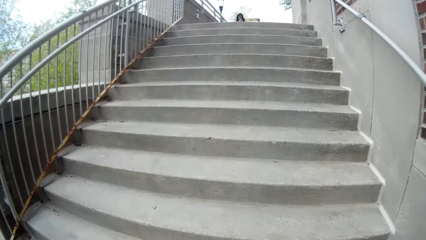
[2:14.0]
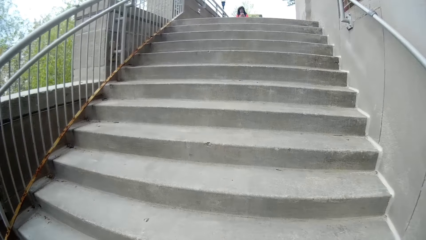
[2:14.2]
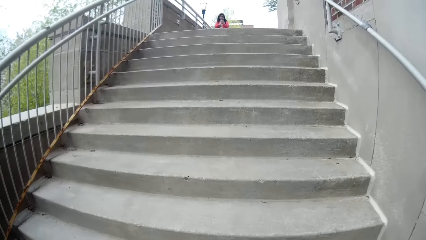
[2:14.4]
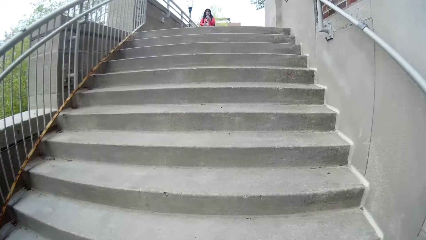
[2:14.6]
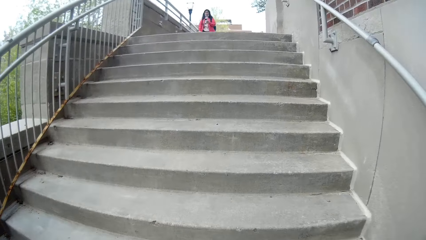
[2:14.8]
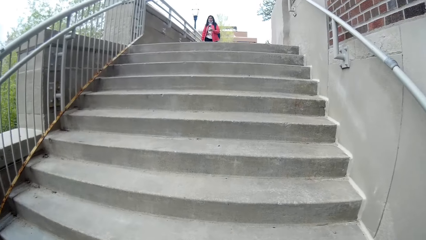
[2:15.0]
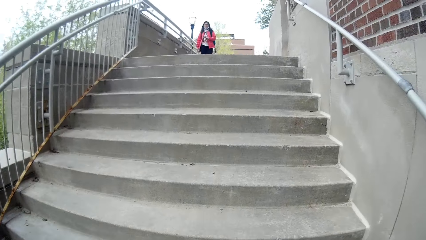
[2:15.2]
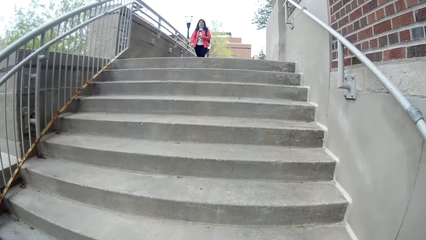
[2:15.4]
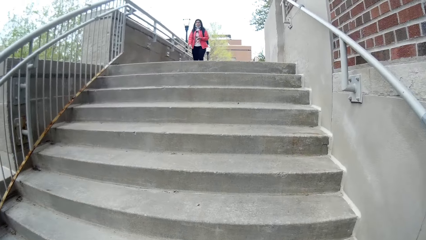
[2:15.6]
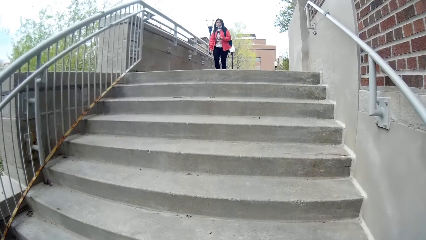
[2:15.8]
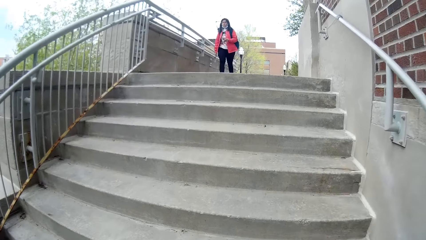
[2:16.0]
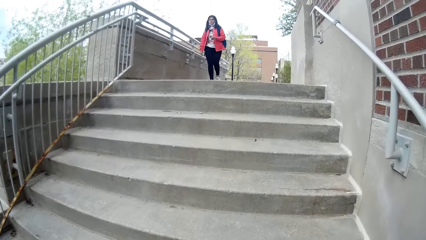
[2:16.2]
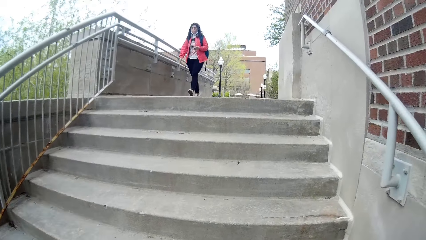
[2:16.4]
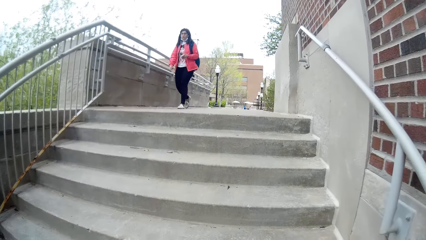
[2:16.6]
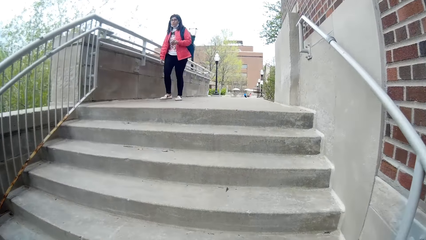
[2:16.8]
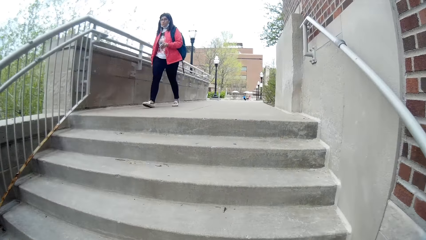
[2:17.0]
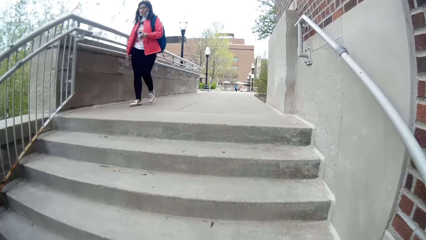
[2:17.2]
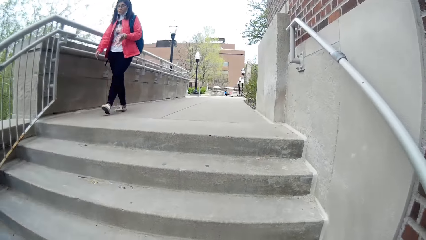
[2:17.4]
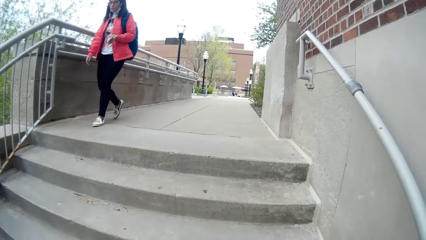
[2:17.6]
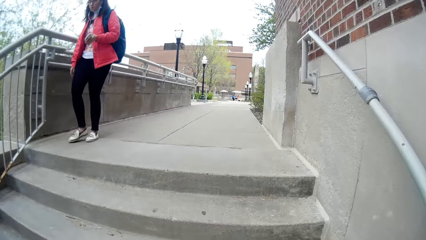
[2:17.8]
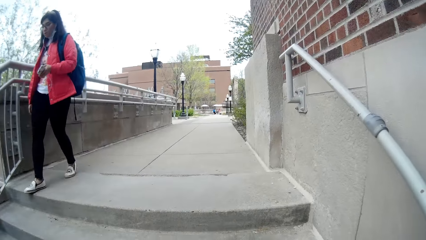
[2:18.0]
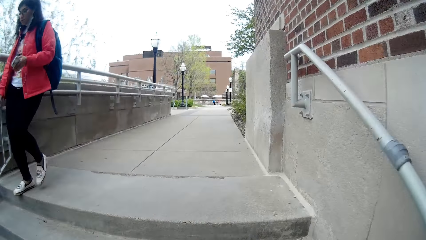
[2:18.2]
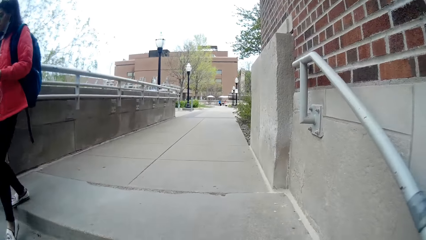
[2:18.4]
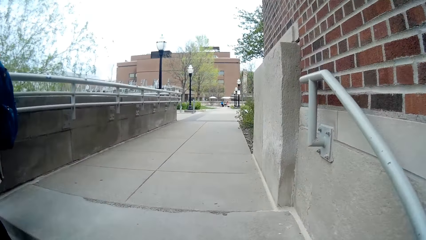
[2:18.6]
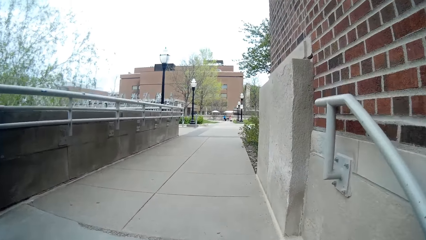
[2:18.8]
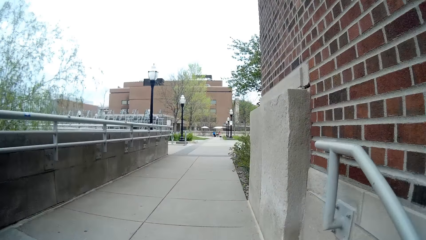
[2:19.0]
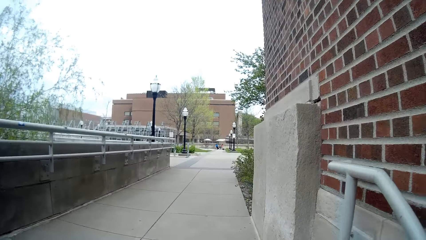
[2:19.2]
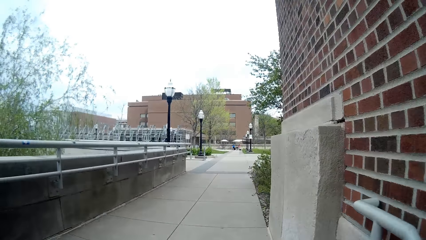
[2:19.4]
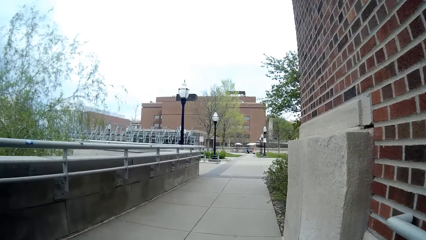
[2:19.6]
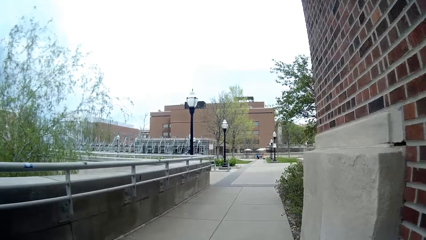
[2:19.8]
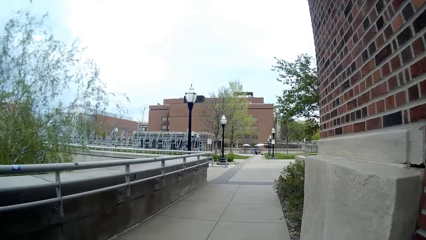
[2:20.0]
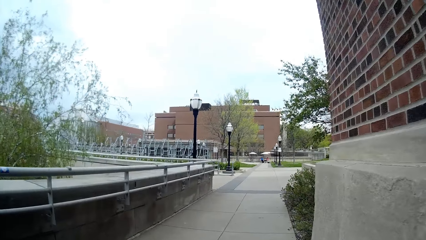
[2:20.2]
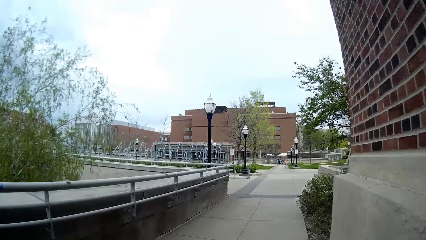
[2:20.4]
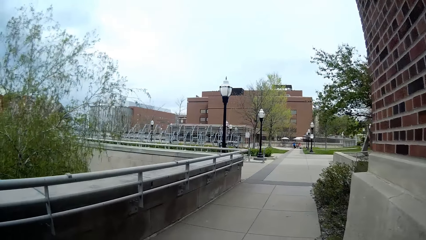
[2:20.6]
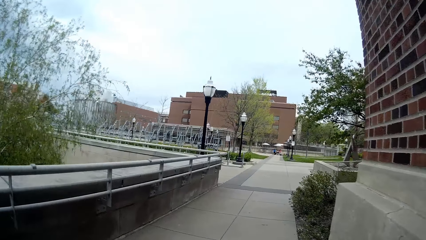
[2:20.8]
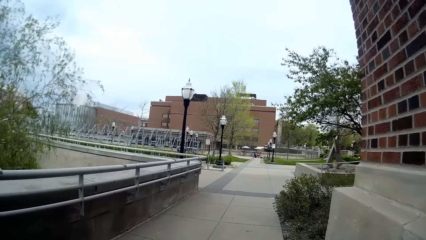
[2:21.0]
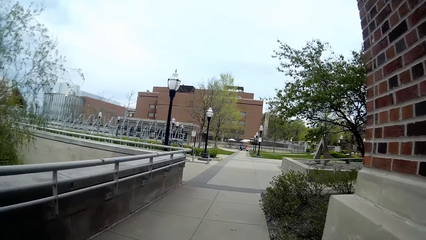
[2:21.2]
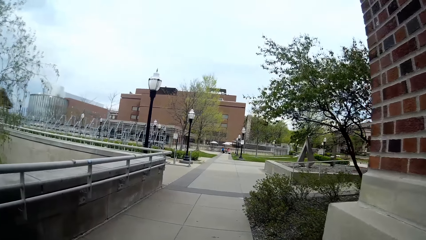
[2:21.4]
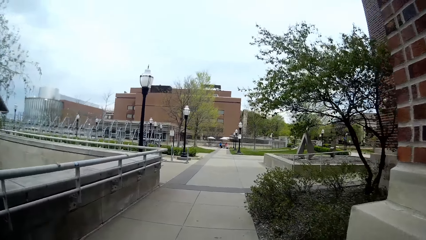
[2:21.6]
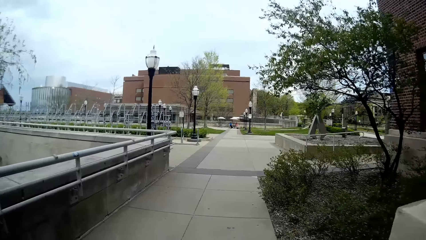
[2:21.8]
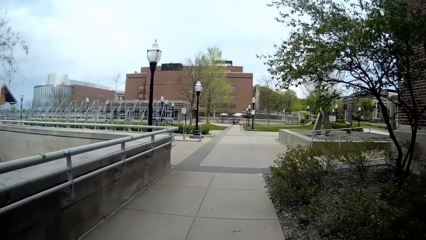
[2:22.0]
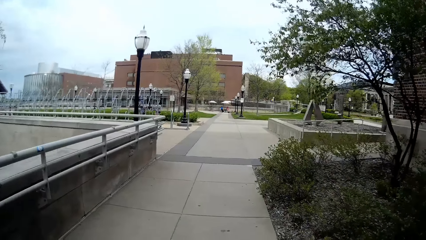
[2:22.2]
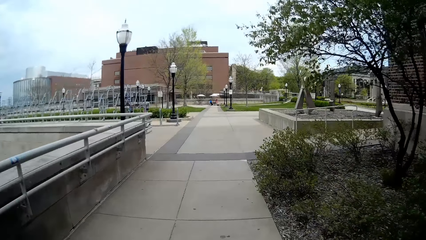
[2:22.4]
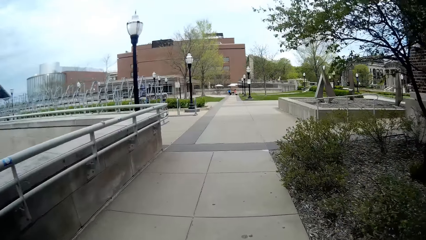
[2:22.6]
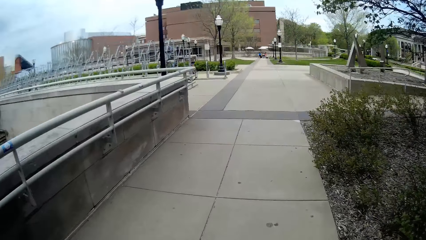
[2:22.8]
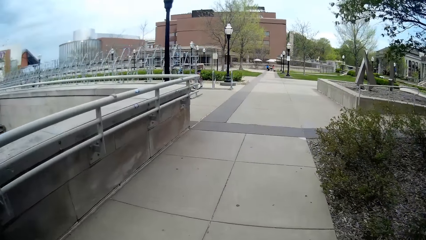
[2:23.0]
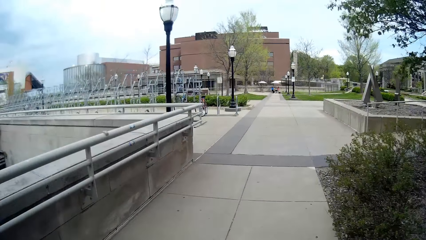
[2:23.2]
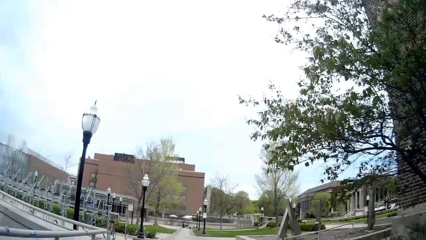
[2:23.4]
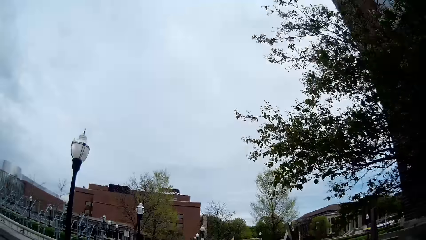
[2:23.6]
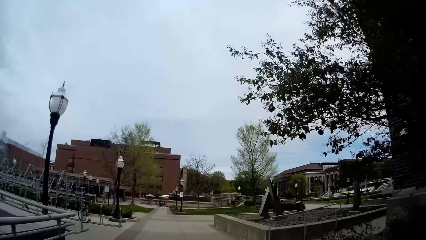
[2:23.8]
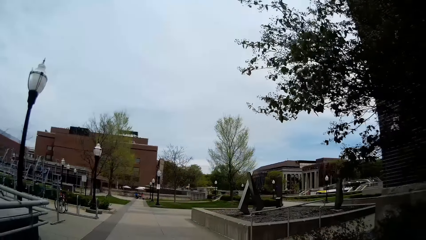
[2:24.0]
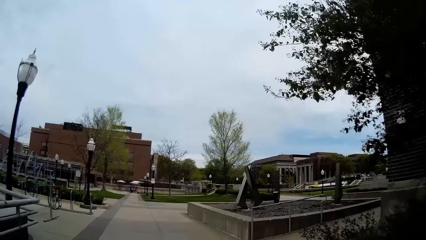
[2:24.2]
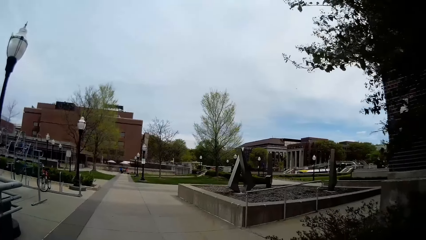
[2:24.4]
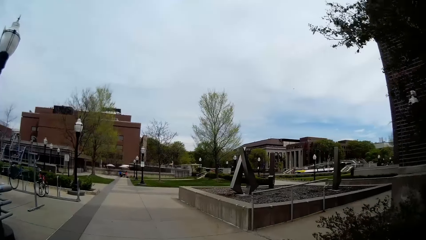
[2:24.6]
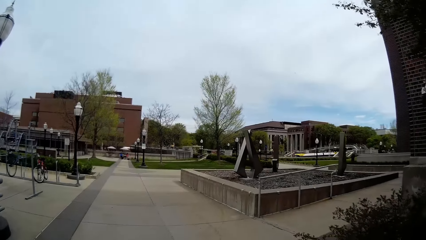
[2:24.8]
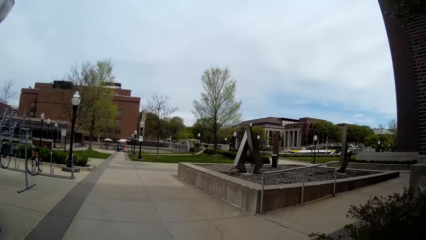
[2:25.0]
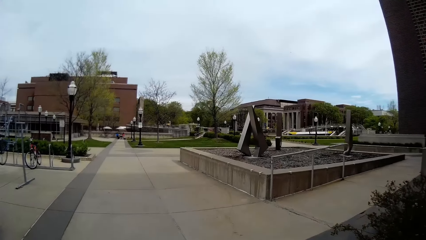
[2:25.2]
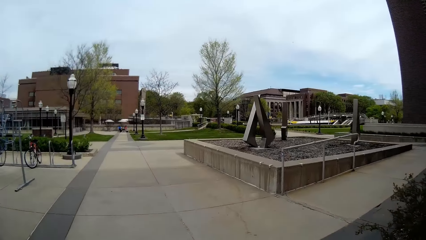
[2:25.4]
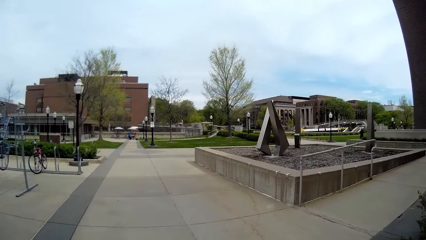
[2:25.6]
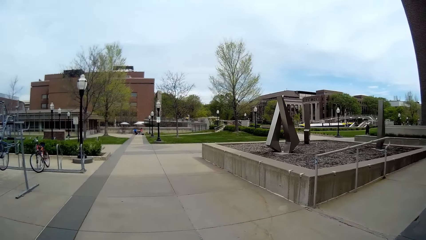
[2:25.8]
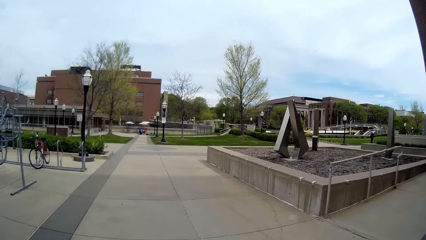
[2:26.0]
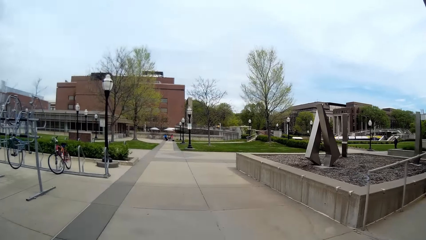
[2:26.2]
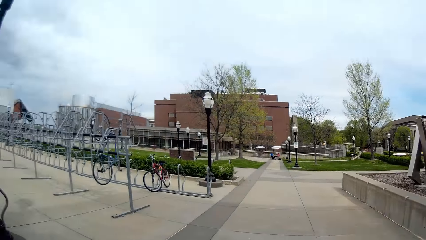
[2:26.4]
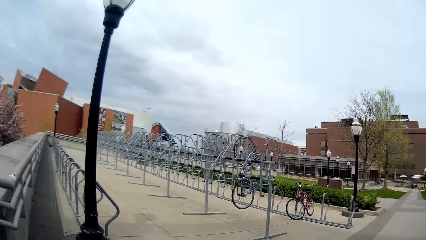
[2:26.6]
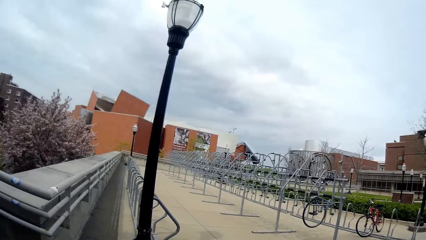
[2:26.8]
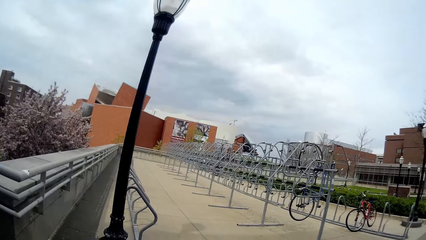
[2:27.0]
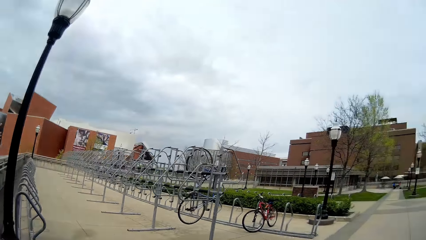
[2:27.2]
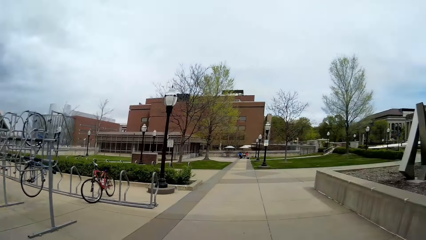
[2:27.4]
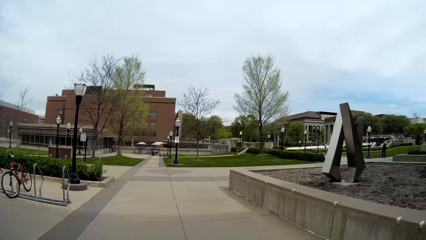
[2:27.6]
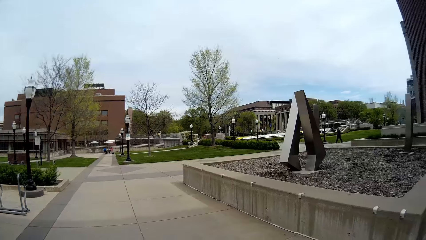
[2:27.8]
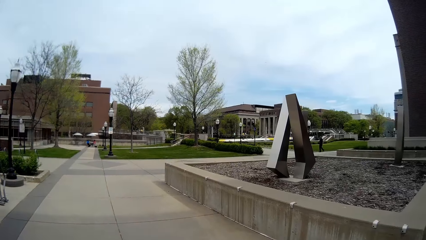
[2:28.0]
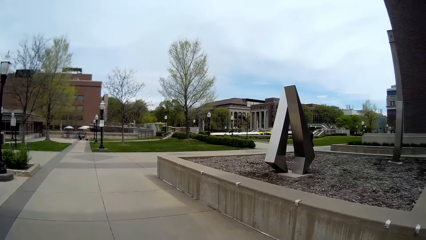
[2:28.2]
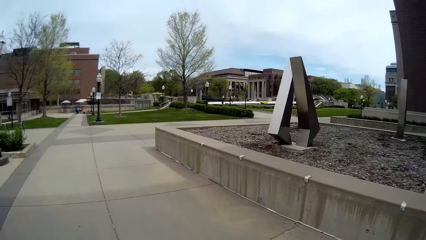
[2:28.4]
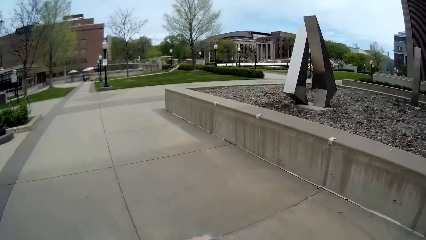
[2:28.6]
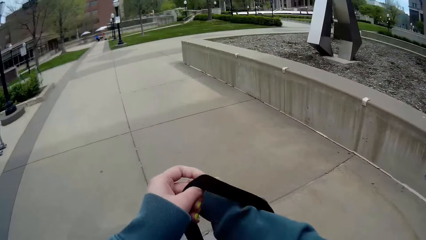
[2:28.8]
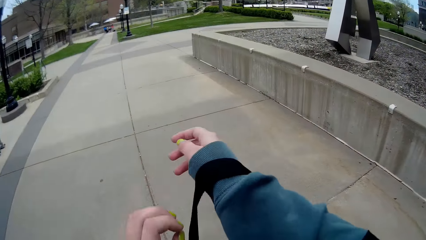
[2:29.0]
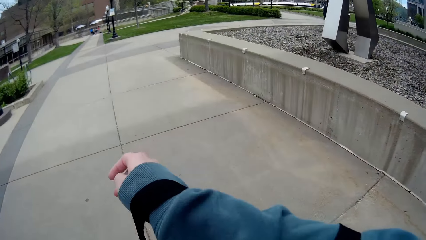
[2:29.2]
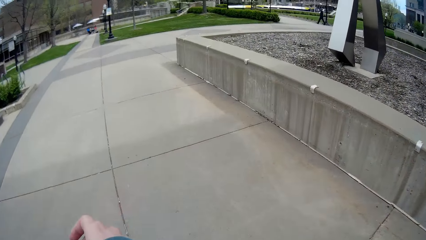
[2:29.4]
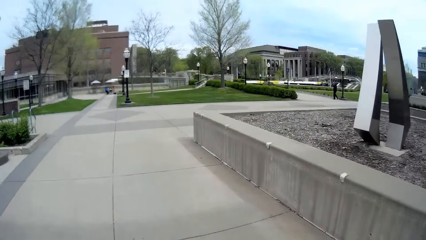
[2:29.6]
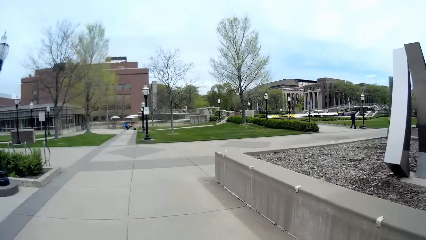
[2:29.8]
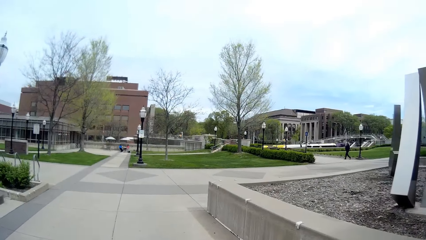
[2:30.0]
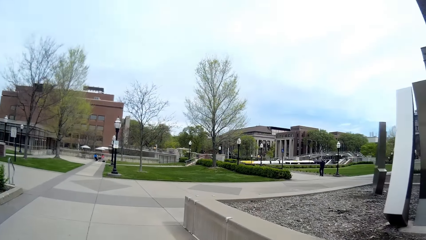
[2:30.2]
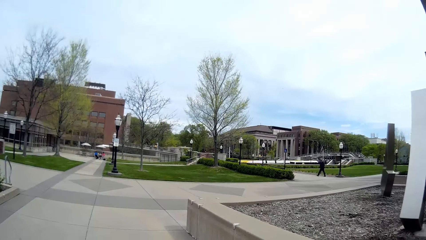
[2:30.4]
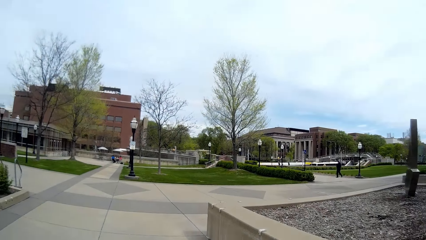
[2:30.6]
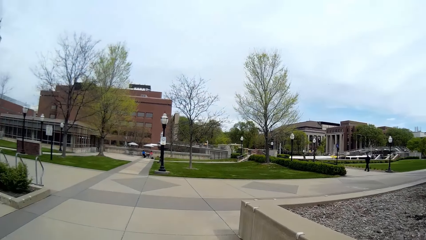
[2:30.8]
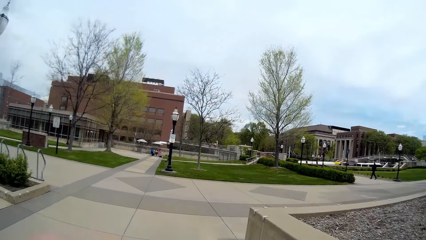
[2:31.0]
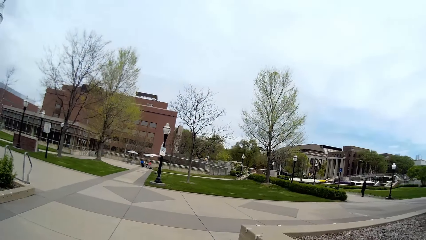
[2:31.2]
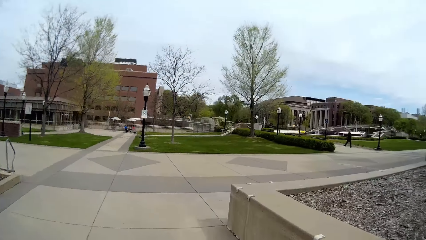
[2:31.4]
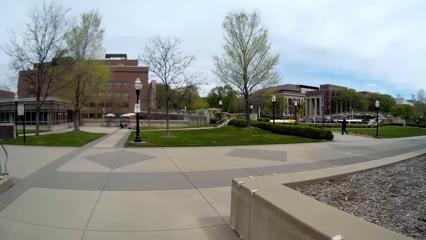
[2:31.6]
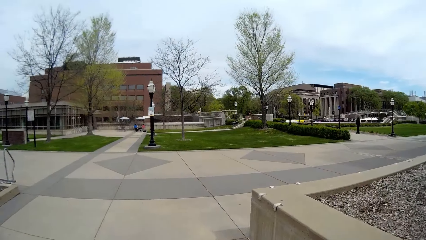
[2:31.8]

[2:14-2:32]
A woman walks past the camera wearer. The camera wearer walks outside. Another woman interacts with the camera wearer.
